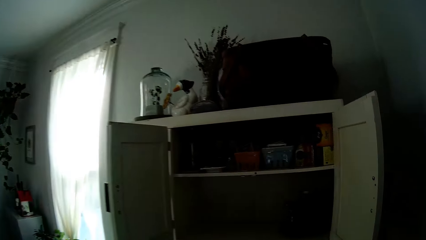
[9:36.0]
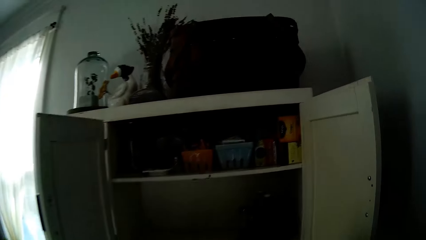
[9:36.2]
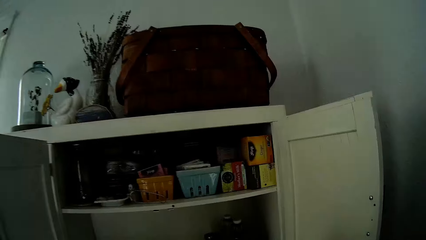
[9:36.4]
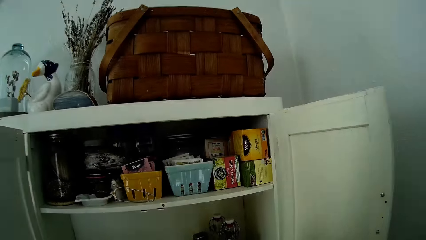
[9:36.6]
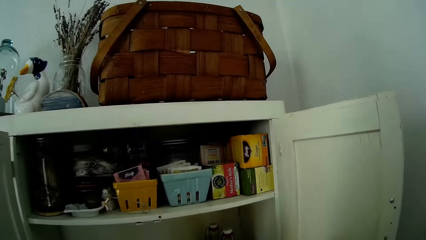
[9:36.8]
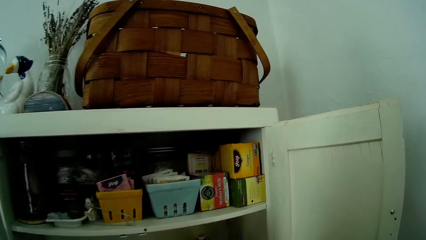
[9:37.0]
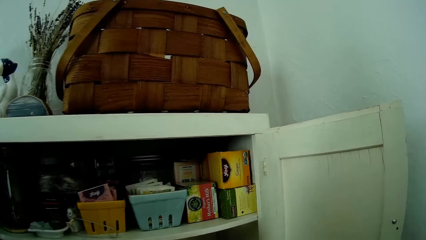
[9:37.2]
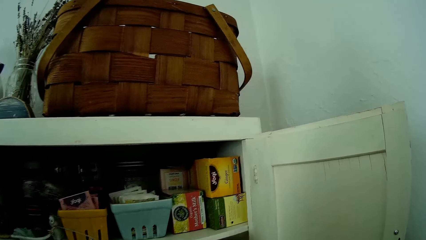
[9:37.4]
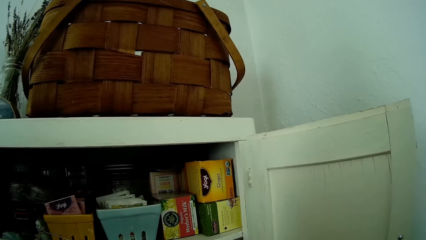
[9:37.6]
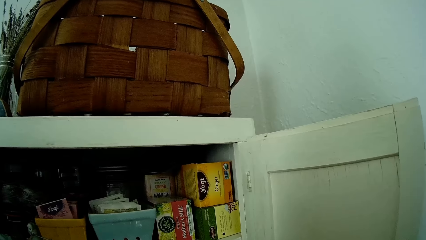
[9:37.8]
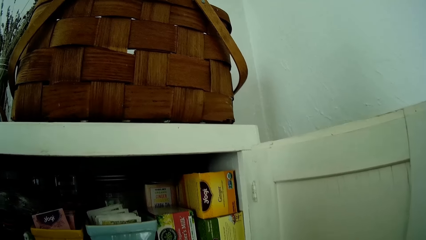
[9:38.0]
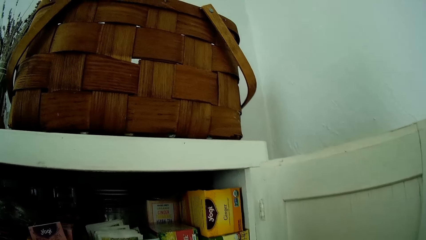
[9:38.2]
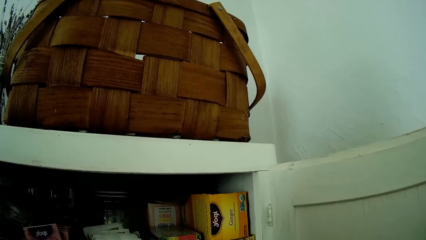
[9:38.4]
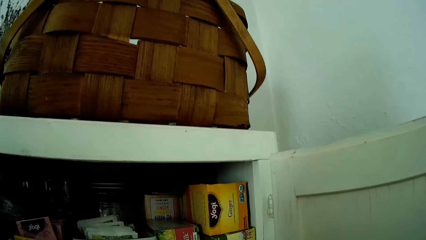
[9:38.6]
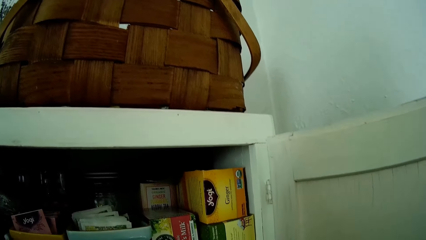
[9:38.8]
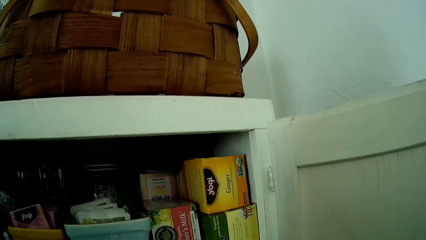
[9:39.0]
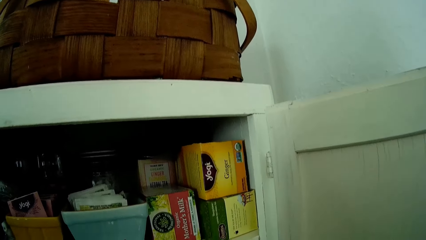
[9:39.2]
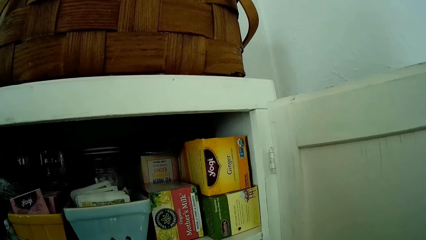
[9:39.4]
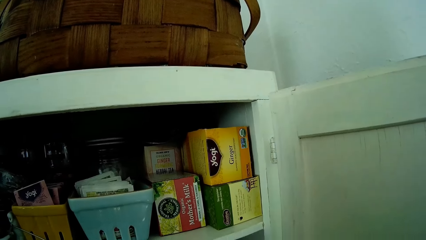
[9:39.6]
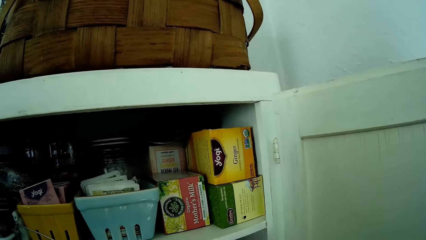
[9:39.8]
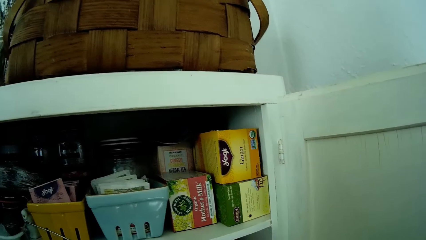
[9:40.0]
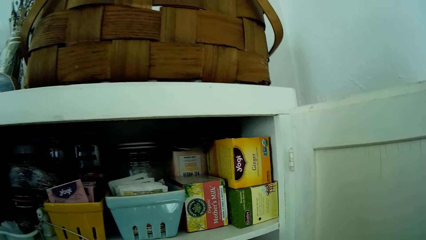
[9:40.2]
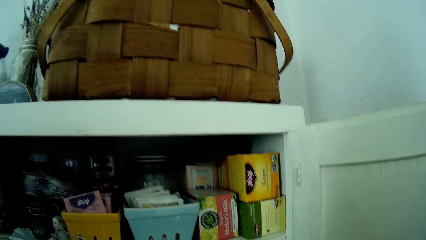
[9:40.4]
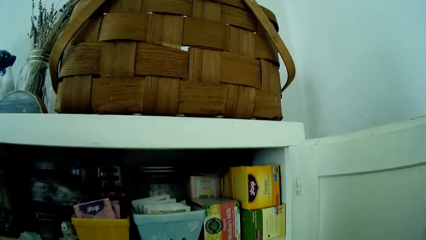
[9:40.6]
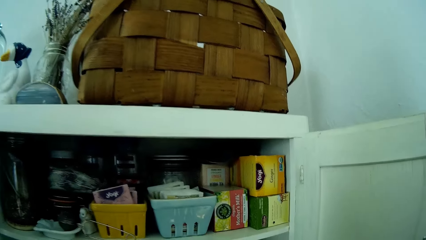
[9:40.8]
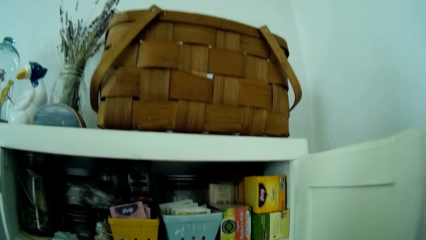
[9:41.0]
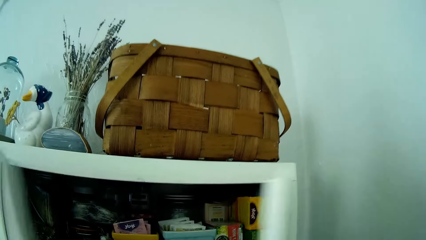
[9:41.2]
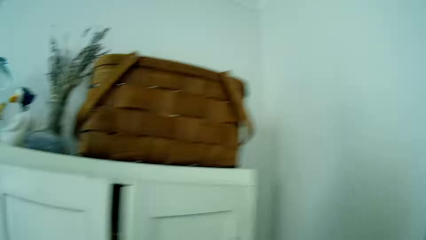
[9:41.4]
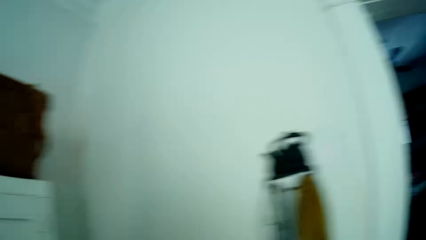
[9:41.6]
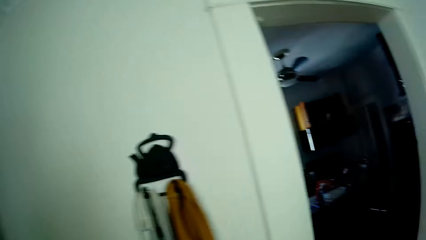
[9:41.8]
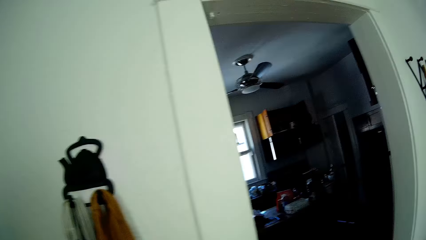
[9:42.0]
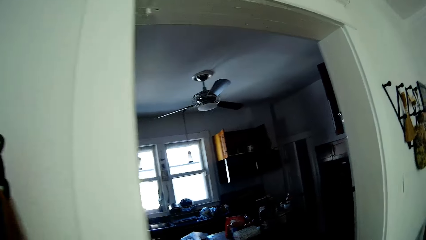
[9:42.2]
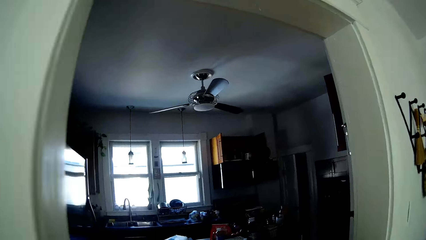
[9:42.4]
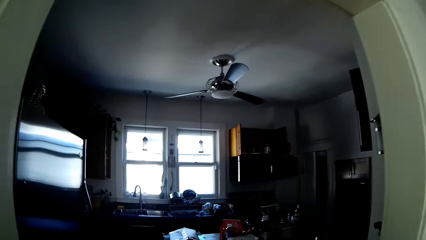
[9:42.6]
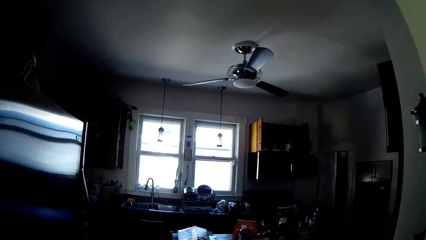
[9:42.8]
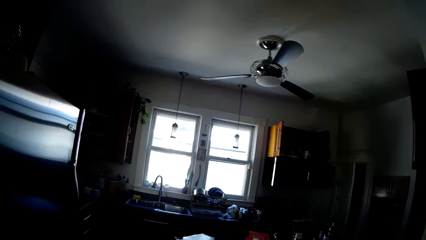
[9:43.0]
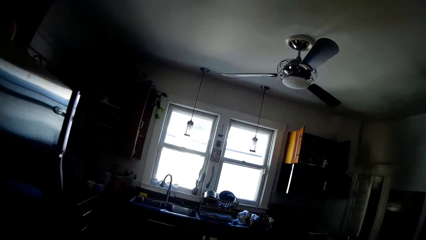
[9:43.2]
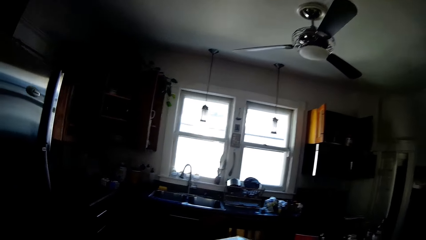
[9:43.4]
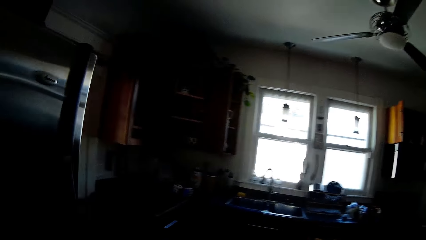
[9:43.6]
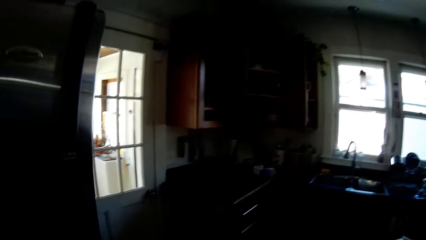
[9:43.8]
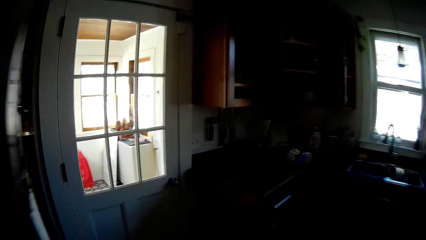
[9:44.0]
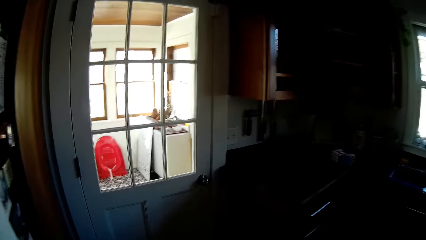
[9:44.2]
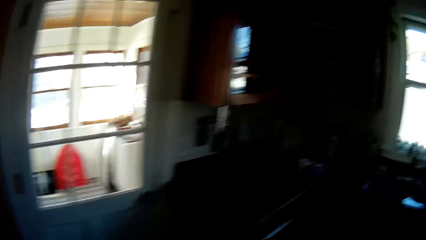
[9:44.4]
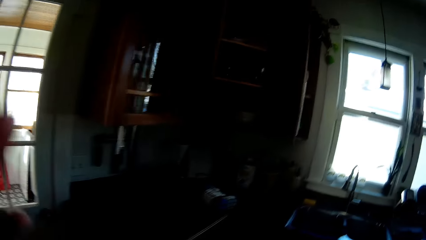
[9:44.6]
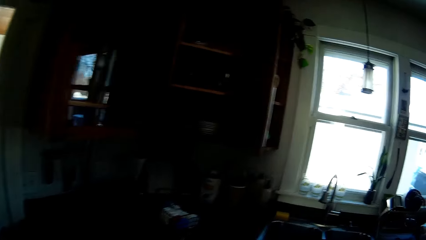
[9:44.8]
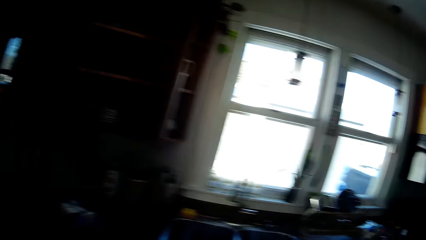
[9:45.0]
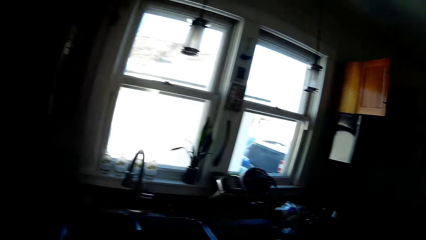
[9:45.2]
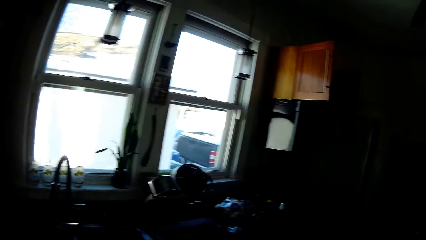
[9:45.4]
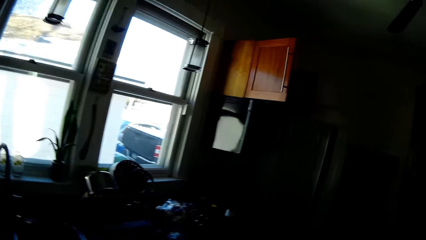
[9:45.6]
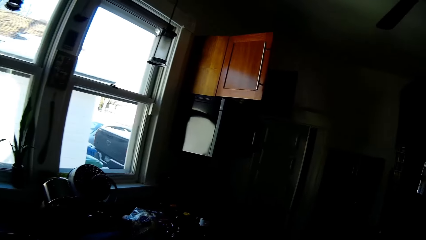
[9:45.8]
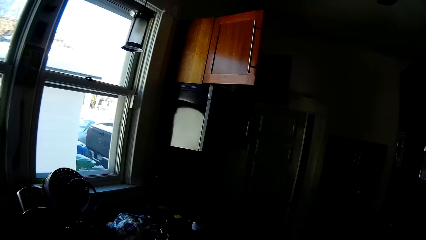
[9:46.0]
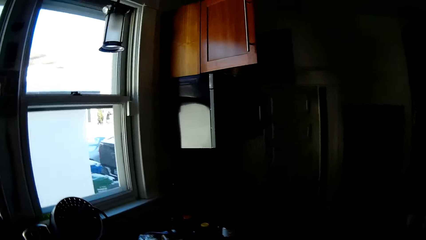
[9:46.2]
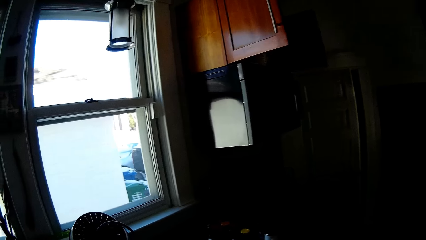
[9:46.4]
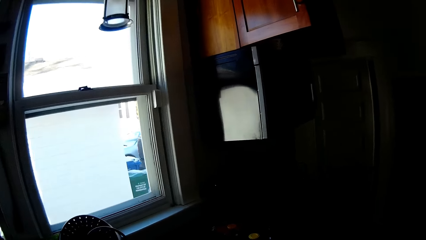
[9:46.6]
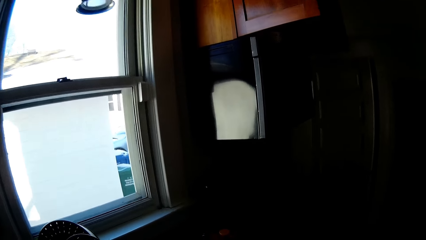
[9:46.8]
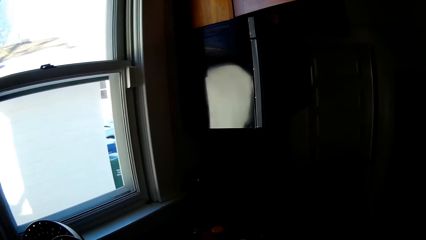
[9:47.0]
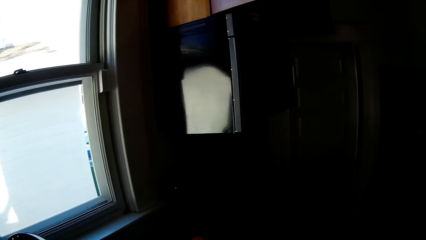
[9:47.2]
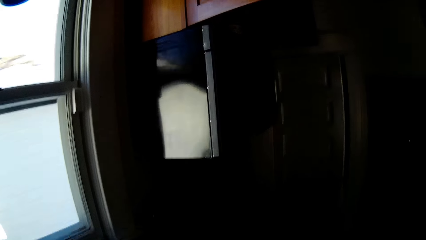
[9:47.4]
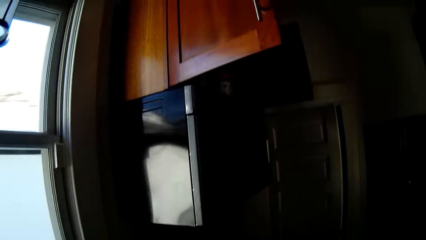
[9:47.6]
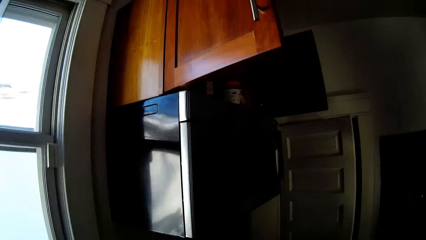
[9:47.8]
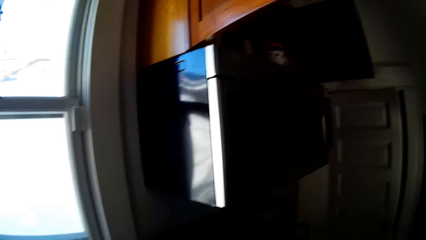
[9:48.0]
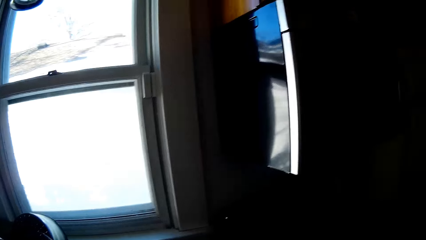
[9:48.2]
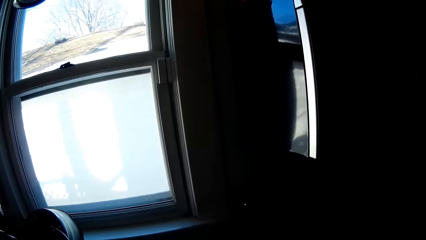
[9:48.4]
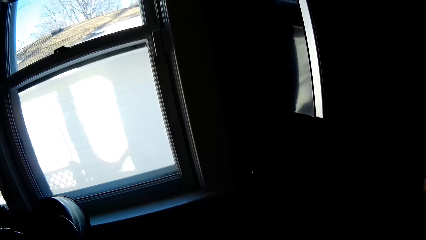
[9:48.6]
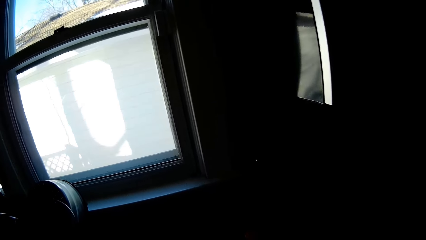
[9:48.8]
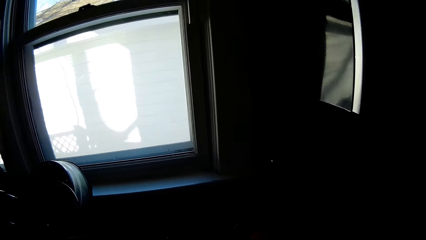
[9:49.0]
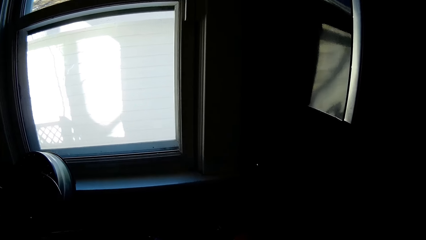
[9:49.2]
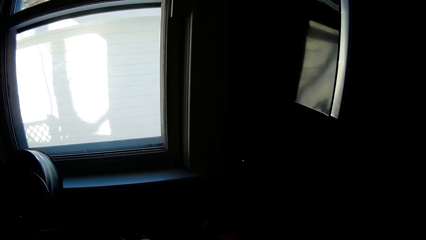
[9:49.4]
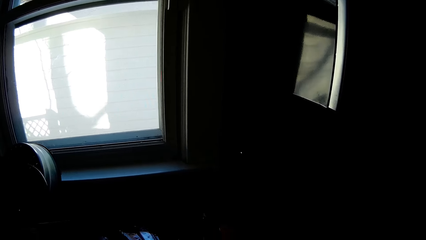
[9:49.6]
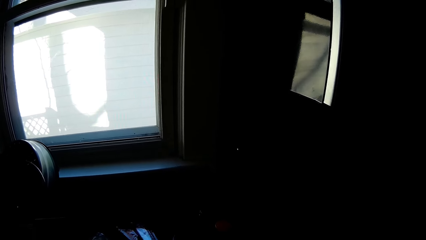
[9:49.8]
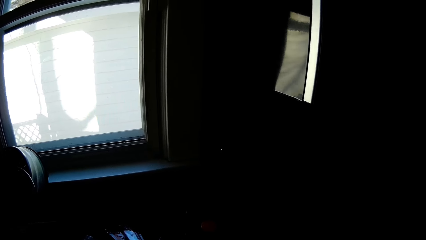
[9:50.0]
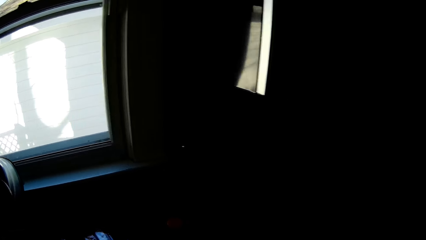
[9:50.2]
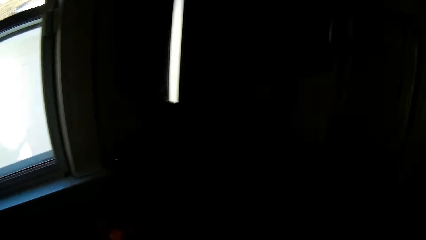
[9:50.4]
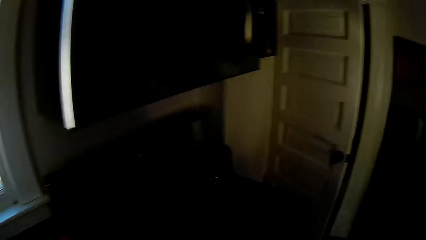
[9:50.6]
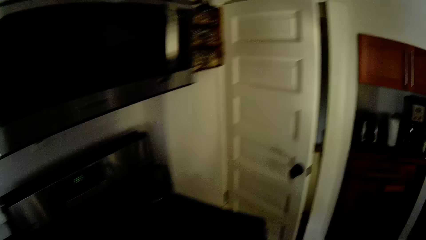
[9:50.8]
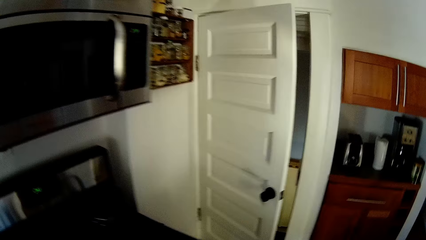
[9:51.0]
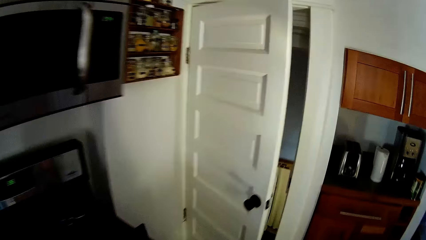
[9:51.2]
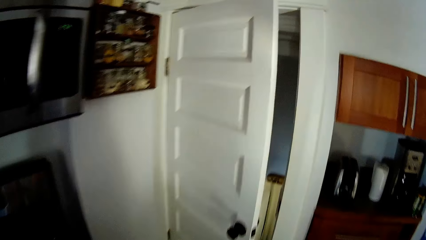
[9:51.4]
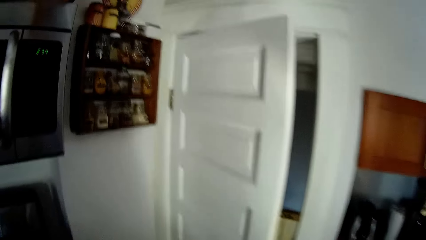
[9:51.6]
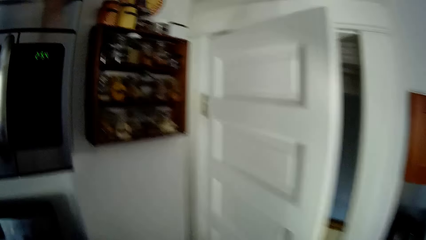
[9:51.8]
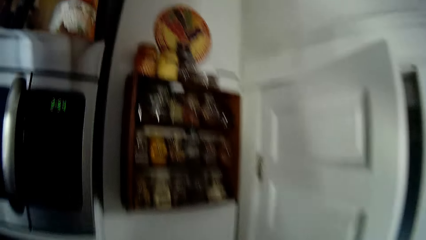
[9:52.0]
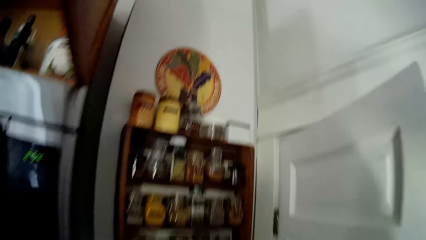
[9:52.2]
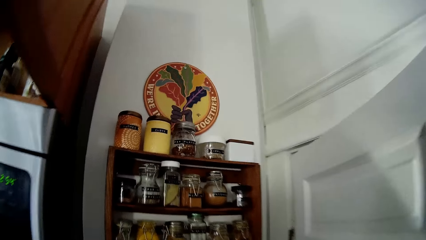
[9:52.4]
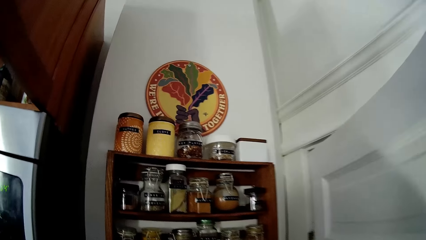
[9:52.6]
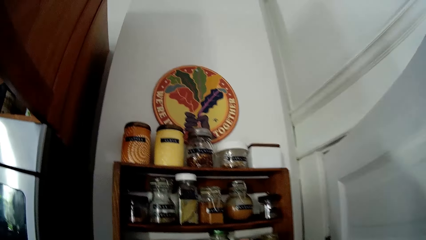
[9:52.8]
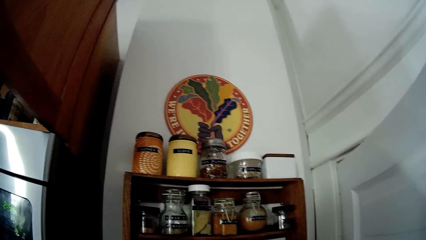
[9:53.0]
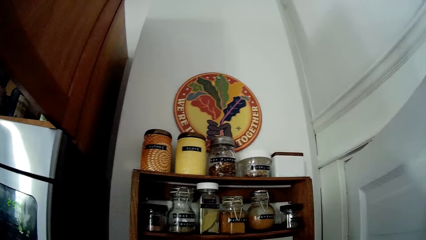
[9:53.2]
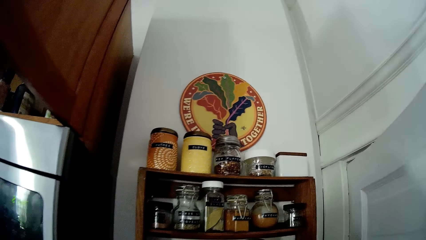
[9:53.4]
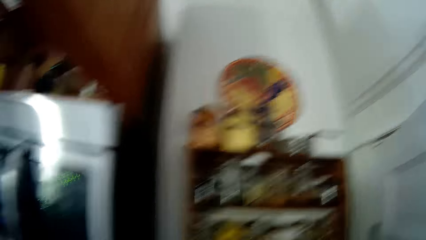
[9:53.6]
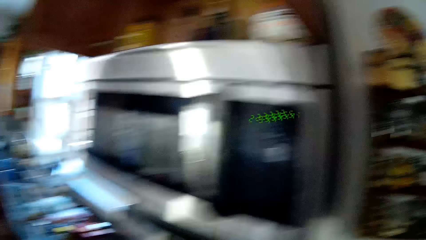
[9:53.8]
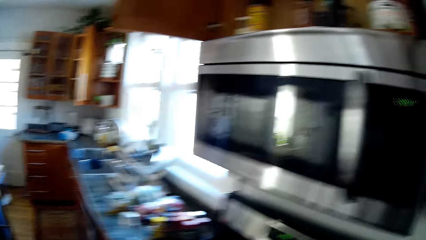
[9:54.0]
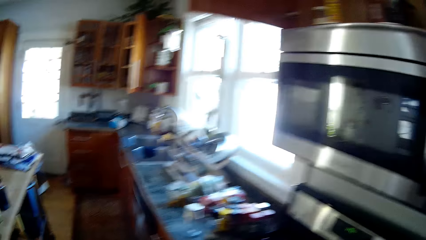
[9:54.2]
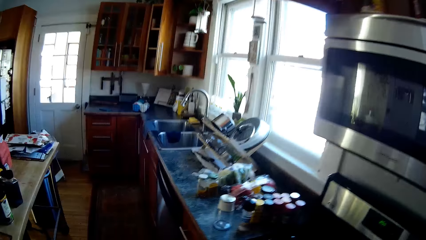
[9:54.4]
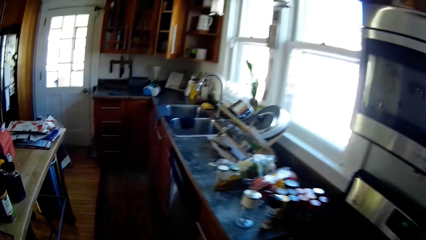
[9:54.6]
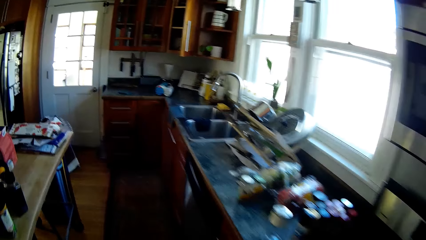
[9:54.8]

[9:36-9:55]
The camera wearer looks around into another room. She picks something from the cabinet. She closes the cupboard with her hands. She walks into the kitchen. She touches her face with her left hand. She looks around.
